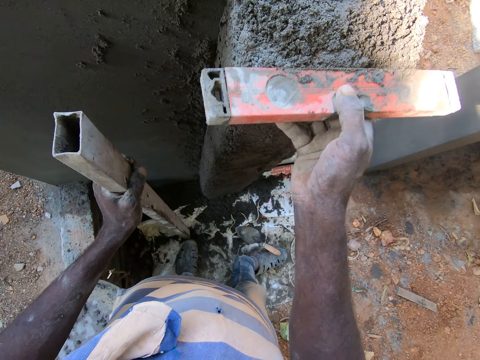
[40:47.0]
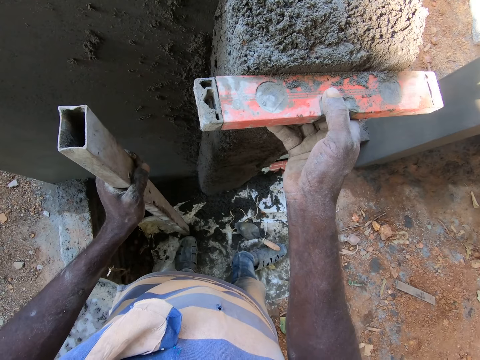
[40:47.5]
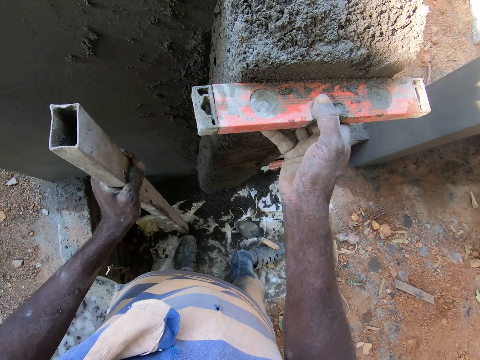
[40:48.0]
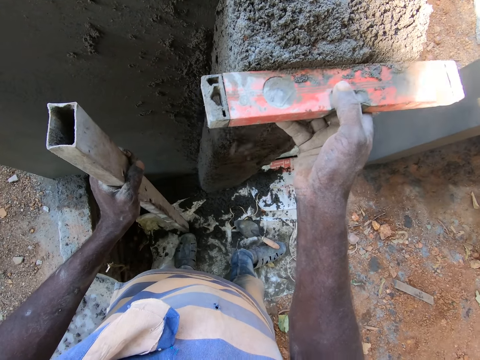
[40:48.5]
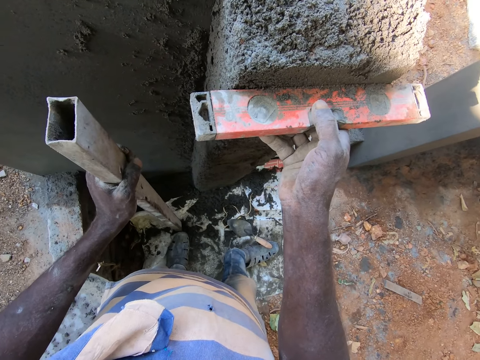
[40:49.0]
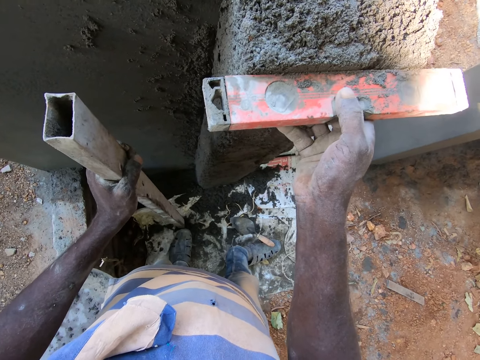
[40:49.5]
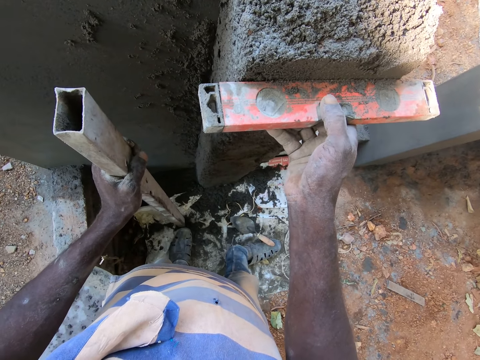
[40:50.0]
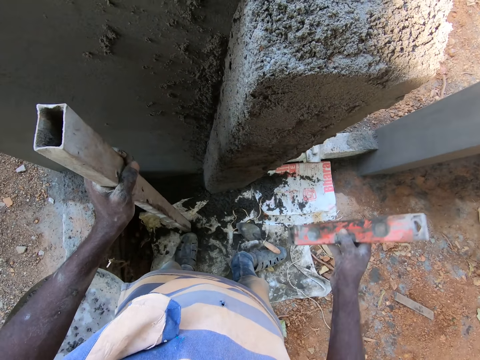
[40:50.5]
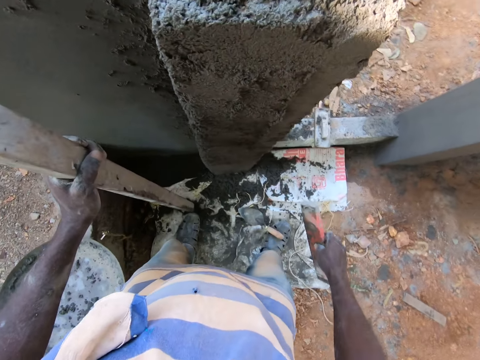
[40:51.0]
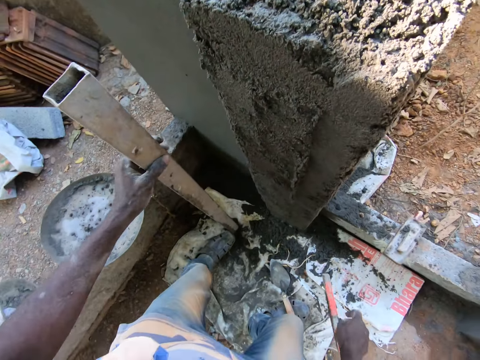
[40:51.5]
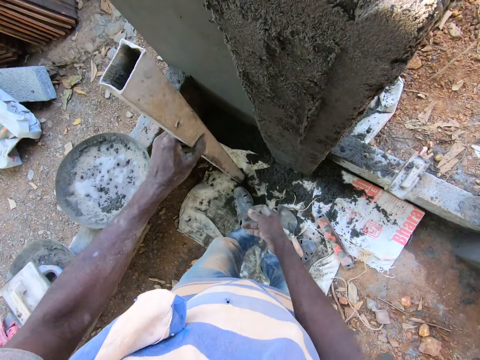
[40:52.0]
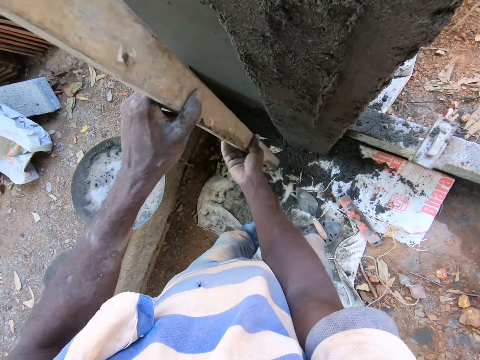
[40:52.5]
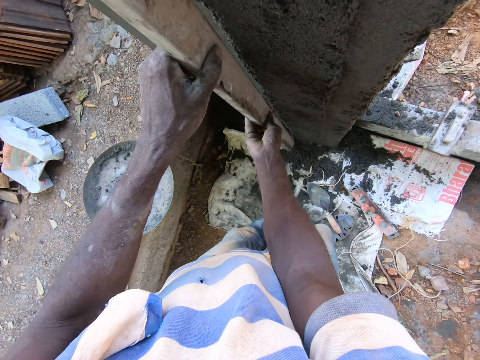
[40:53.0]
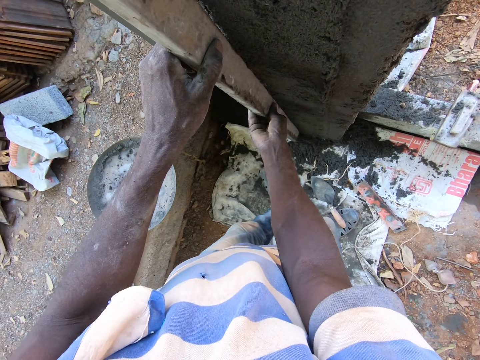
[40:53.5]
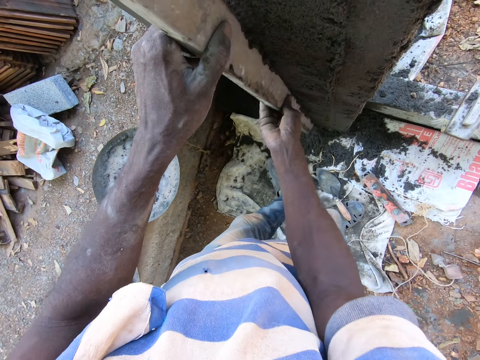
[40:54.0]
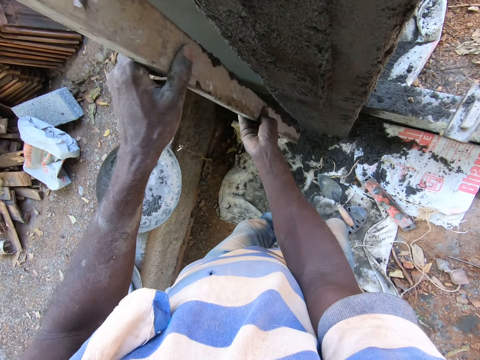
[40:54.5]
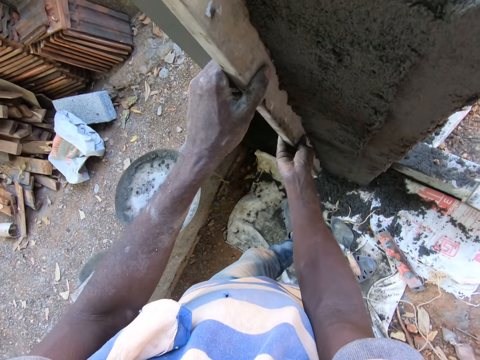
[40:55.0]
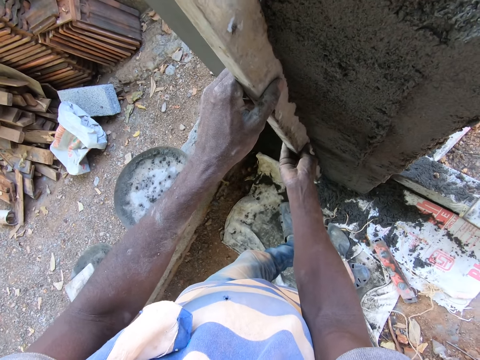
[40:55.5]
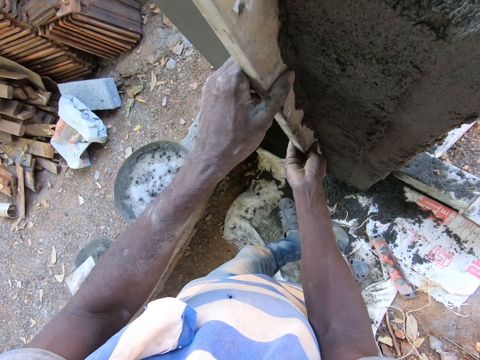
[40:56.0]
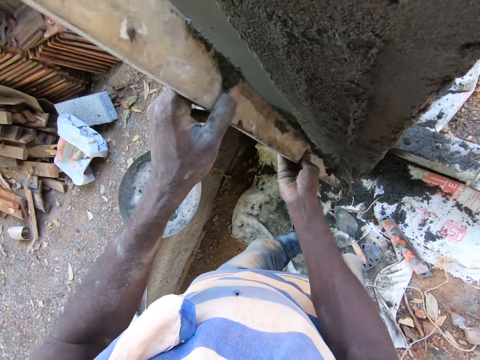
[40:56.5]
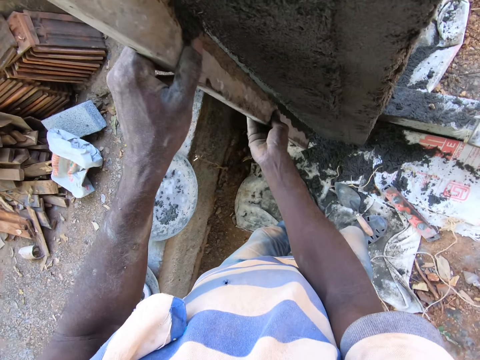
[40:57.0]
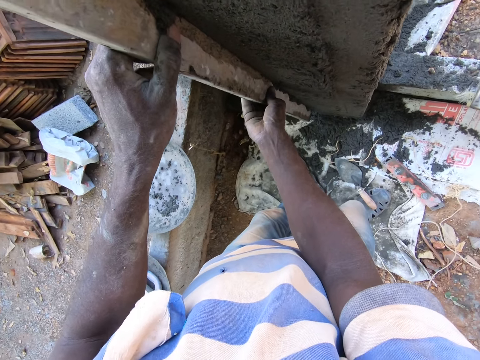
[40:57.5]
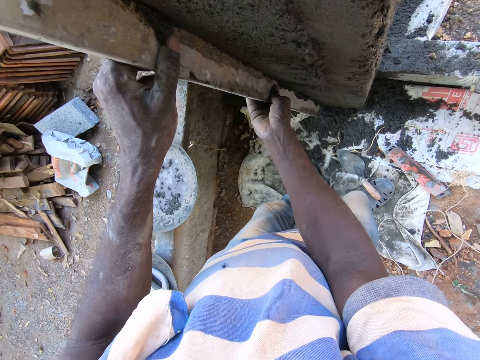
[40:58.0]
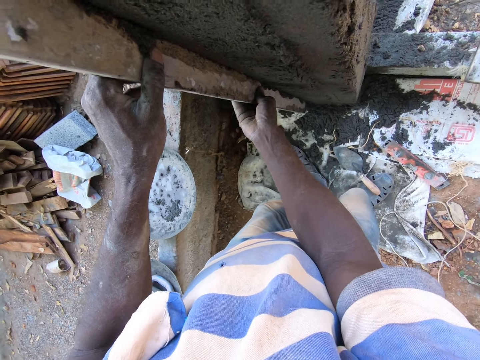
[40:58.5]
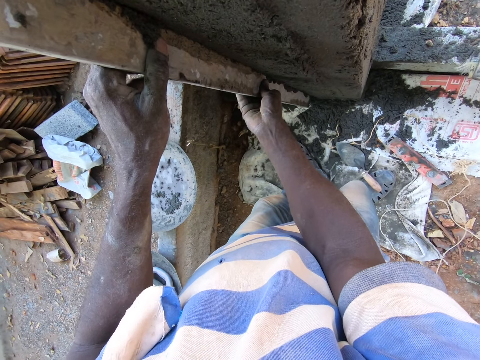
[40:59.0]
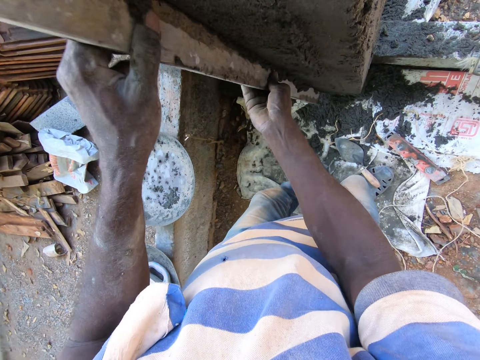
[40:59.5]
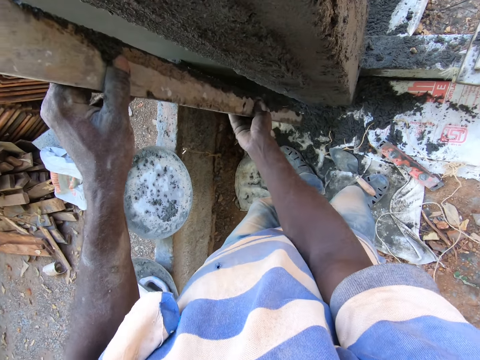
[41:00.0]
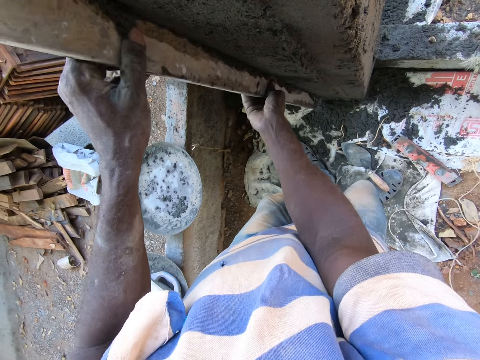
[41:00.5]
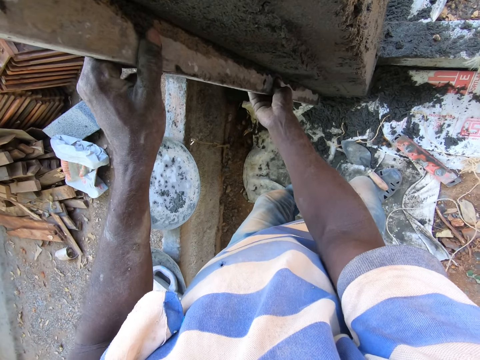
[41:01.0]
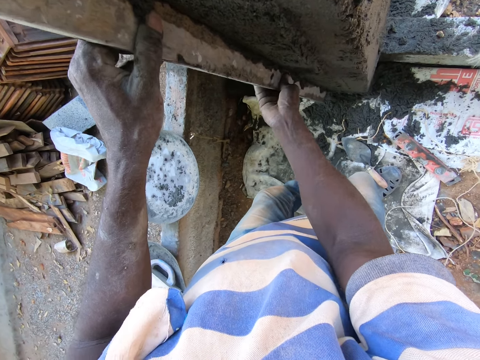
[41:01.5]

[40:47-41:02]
The camera wearer drops the line level on the floor with his right hand. He picks up the metal. He levels the wall with an iron pole with both hands.

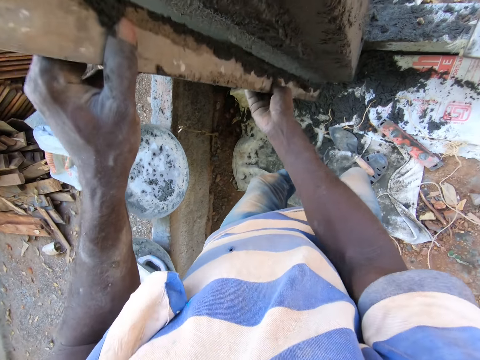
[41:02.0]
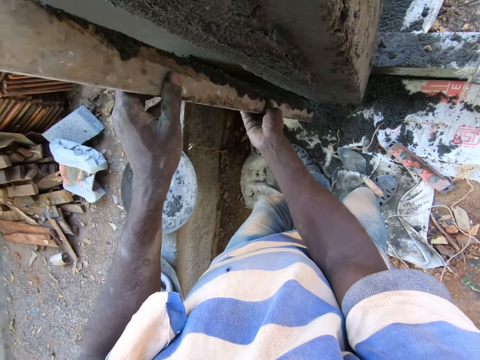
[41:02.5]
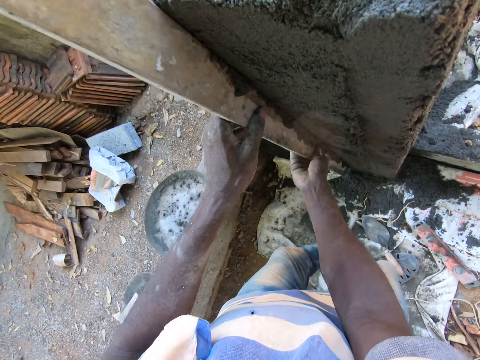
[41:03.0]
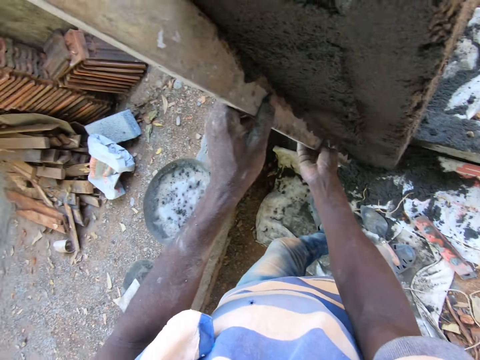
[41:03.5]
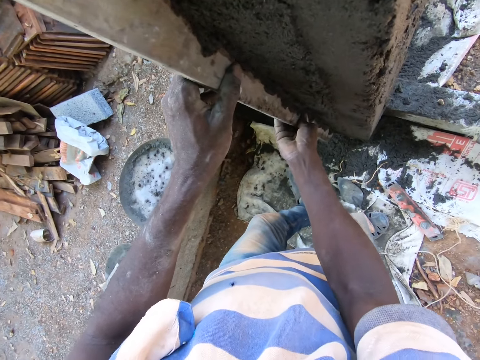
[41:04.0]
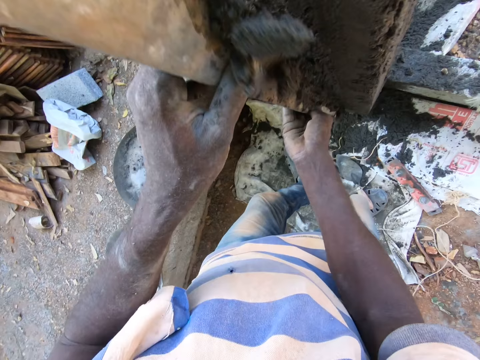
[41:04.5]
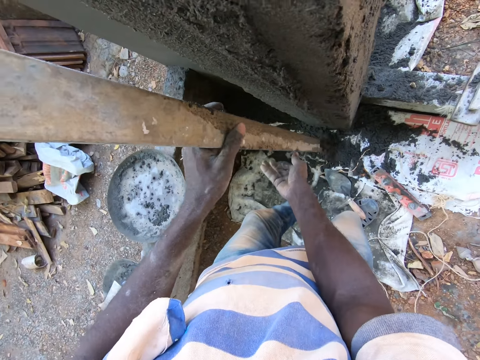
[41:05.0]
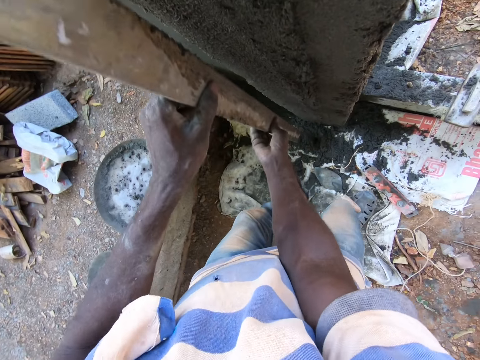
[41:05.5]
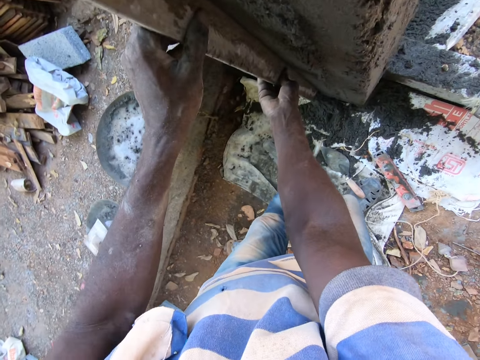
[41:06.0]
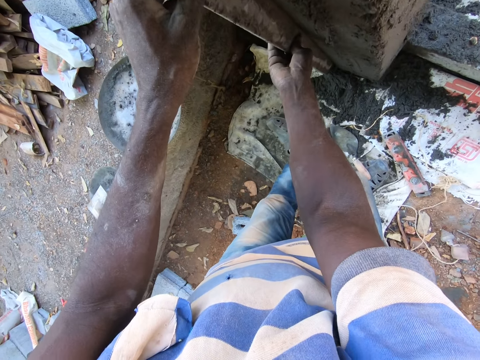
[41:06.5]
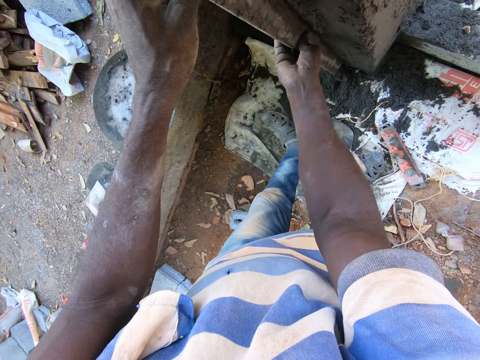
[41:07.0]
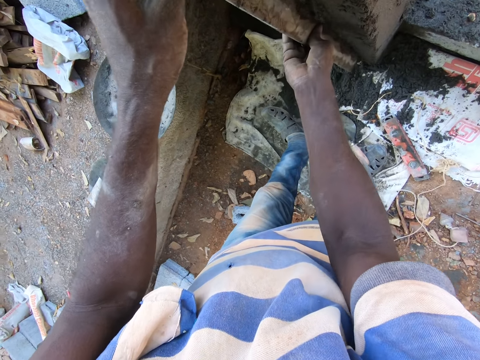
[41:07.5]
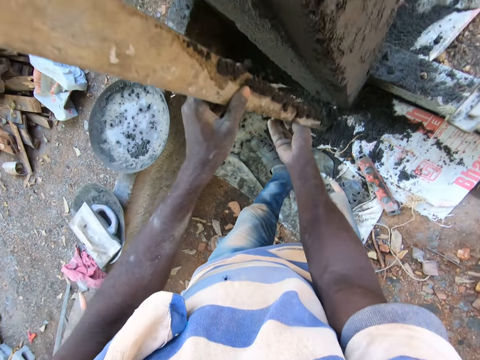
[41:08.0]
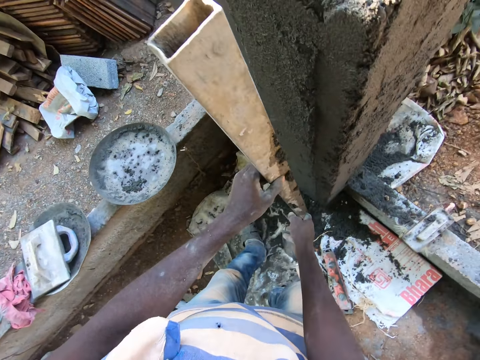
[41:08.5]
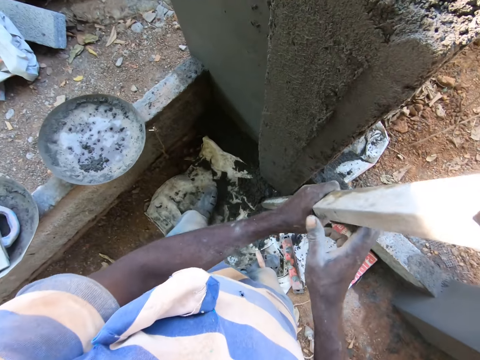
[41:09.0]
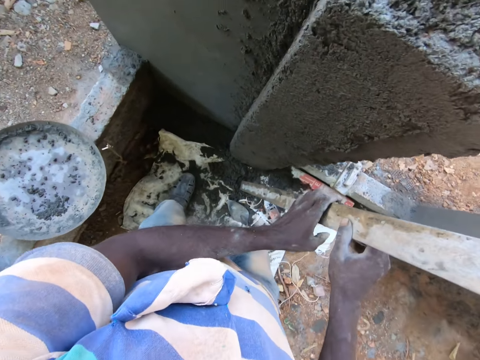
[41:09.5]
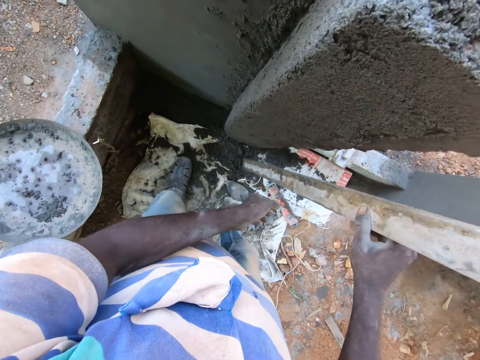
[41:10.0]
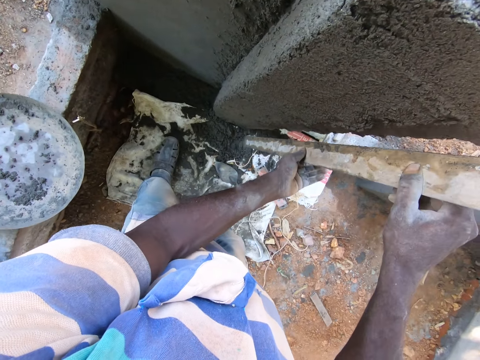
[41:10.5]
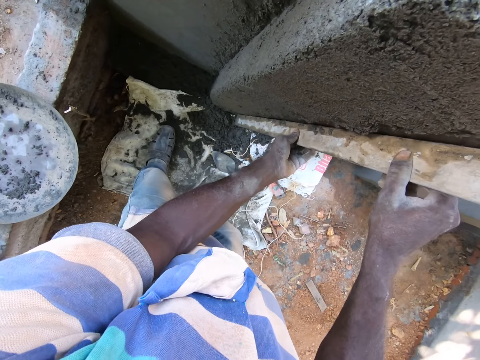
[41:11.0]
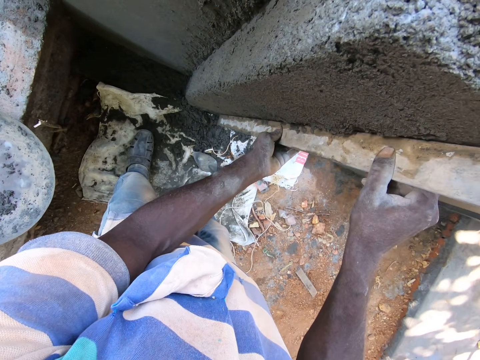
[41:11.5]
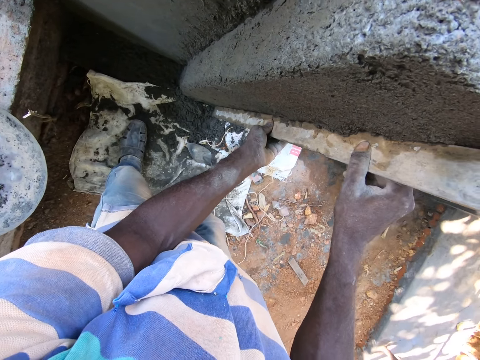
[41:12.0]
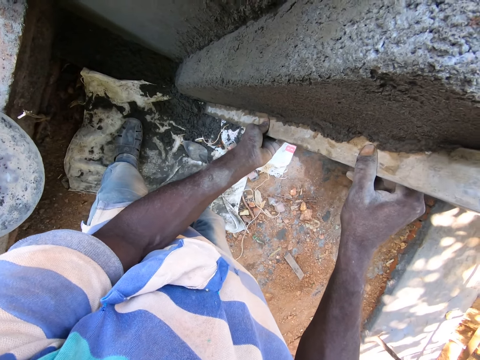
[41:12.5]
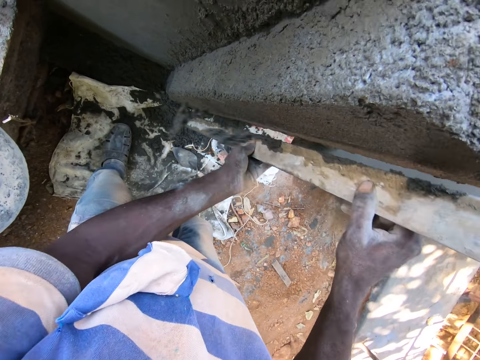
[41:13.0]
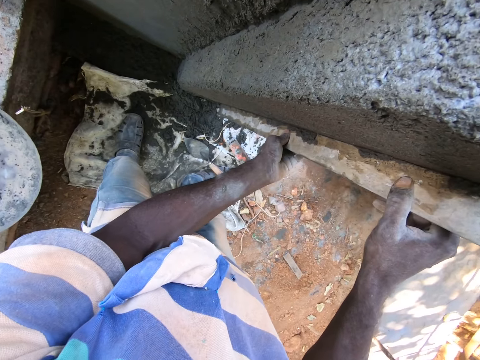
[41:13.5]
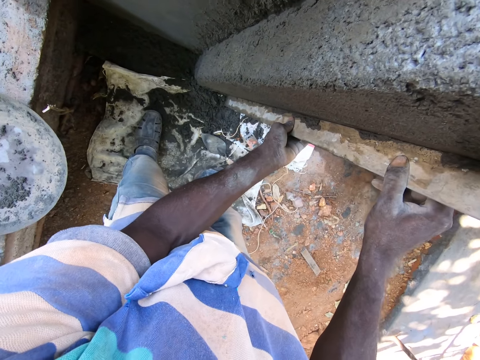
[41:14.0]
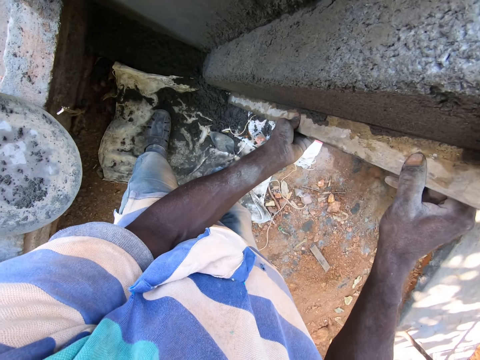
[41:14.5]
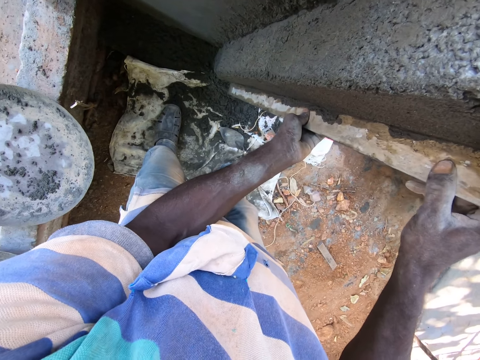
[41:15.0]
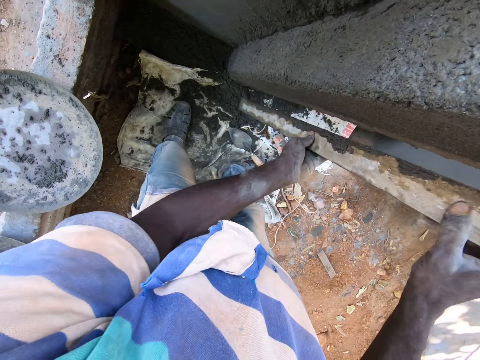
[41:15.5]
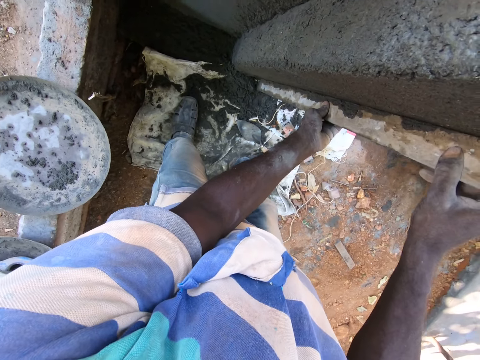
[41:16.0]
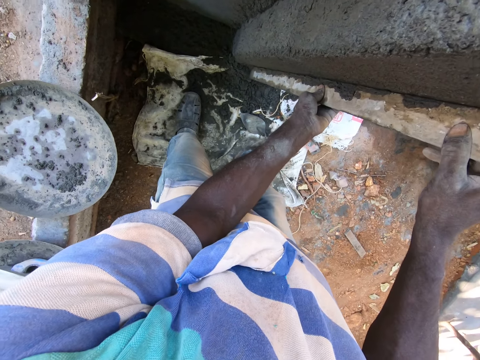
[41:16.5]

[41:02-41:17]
The camera wearer shakes the metal. They smoothen the cement.
